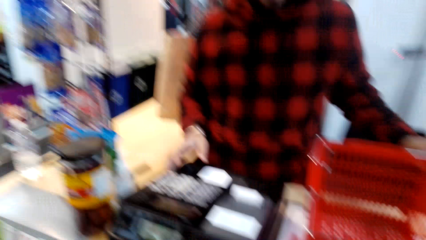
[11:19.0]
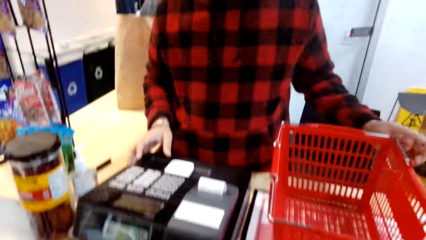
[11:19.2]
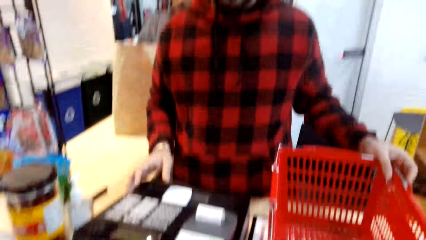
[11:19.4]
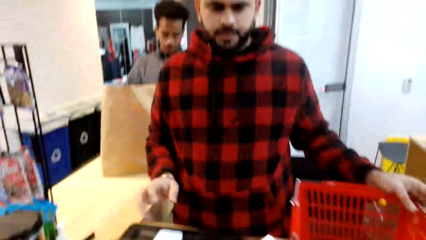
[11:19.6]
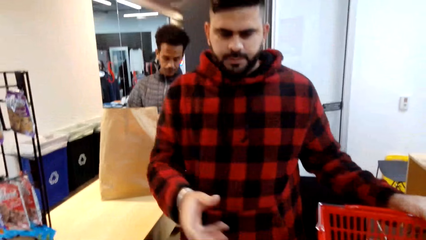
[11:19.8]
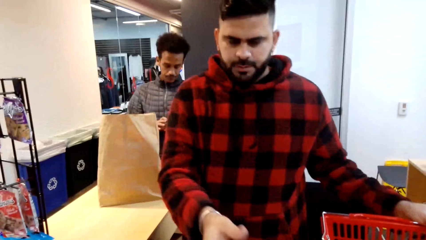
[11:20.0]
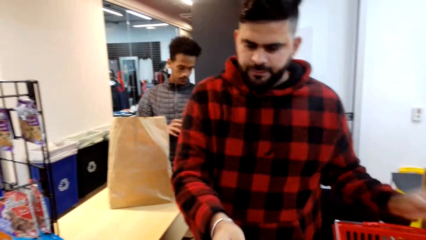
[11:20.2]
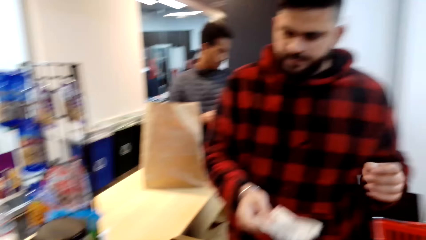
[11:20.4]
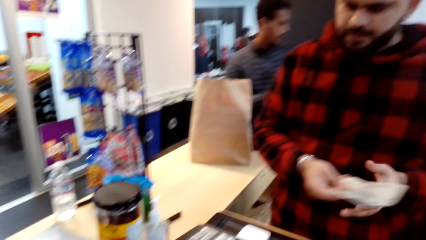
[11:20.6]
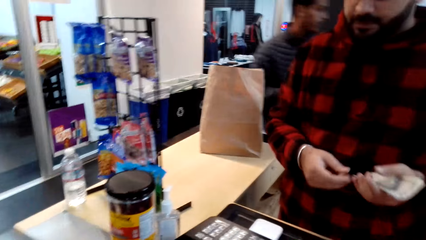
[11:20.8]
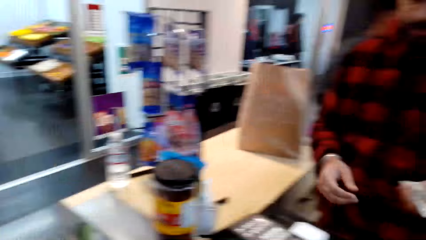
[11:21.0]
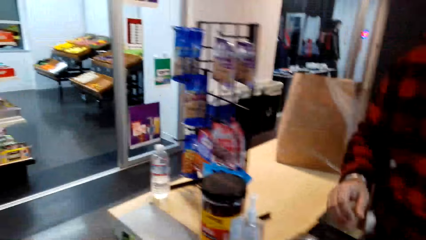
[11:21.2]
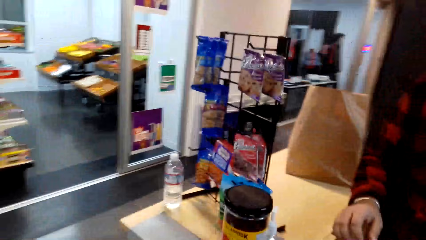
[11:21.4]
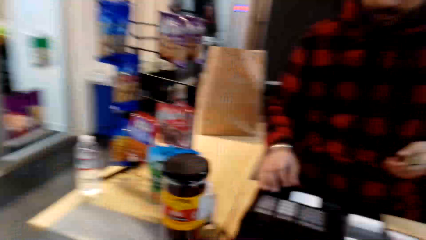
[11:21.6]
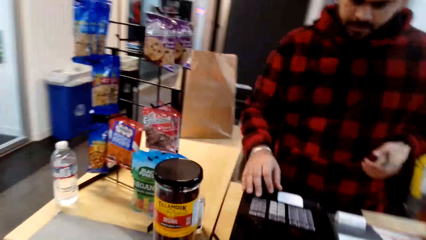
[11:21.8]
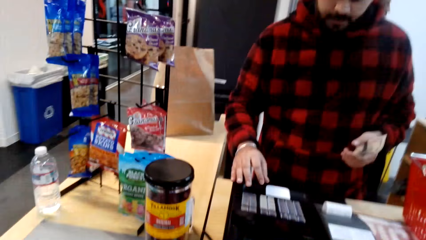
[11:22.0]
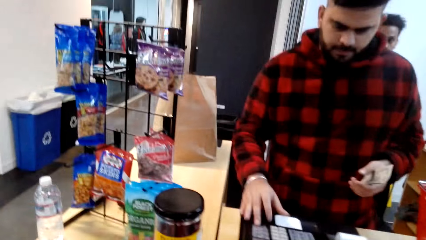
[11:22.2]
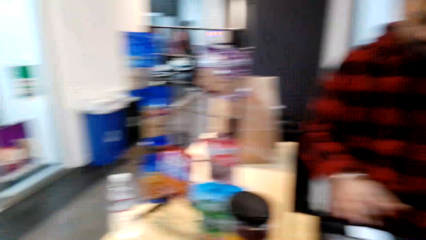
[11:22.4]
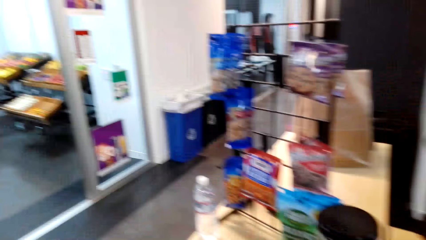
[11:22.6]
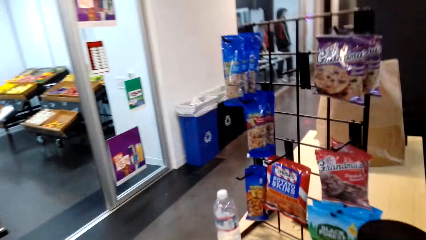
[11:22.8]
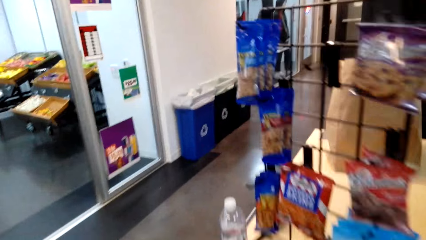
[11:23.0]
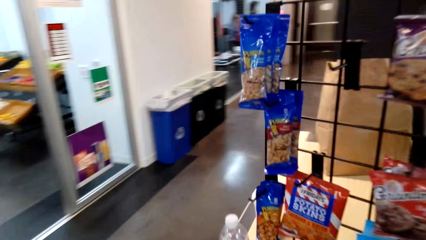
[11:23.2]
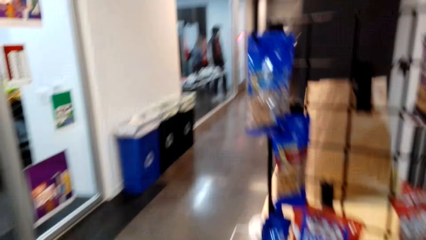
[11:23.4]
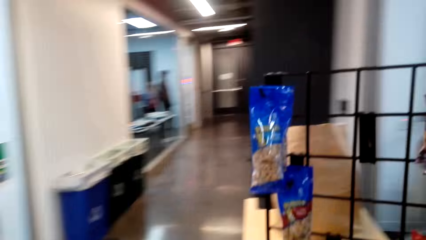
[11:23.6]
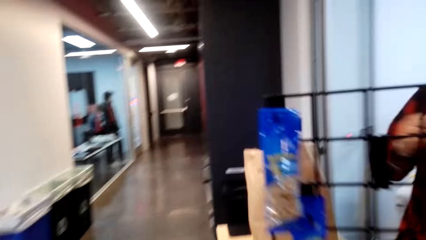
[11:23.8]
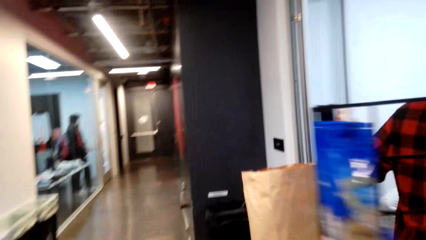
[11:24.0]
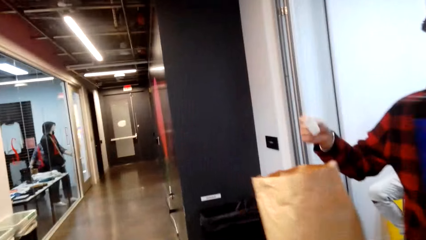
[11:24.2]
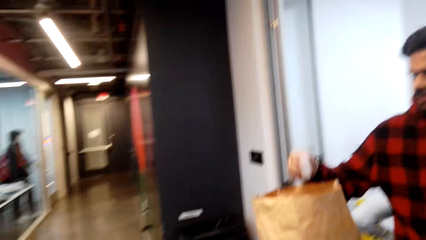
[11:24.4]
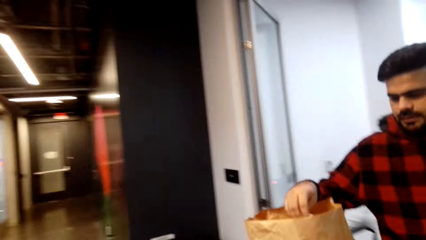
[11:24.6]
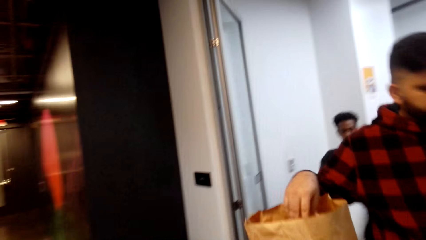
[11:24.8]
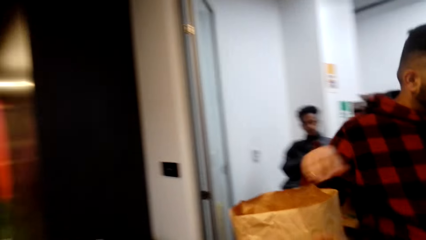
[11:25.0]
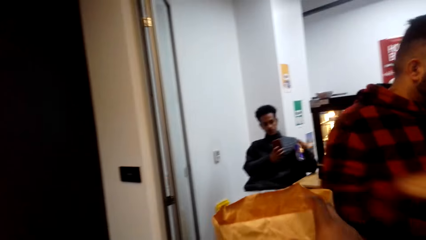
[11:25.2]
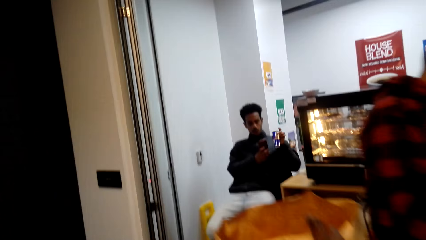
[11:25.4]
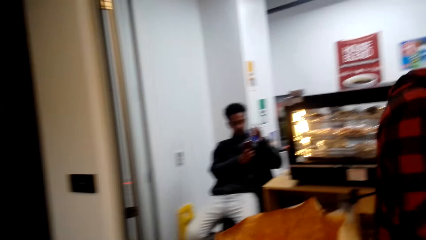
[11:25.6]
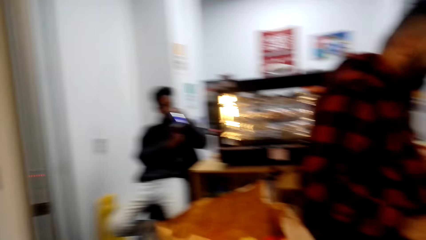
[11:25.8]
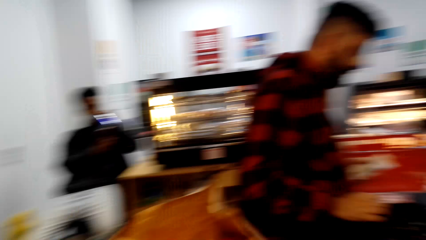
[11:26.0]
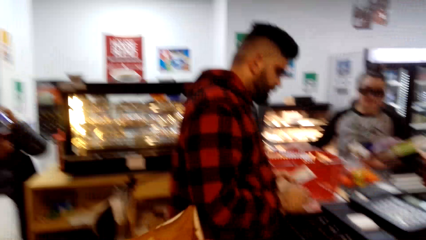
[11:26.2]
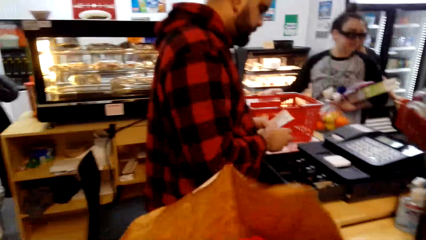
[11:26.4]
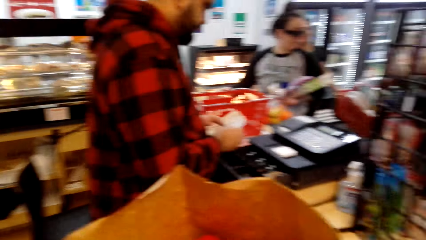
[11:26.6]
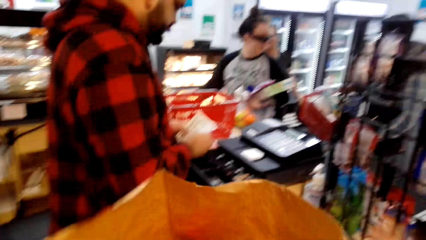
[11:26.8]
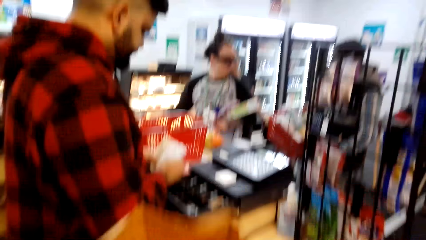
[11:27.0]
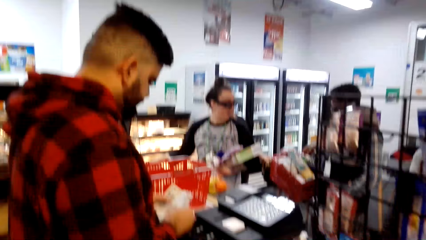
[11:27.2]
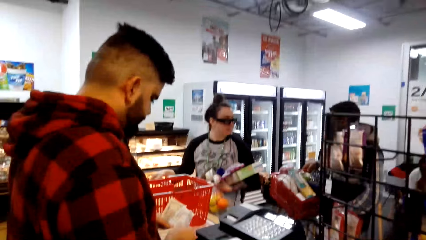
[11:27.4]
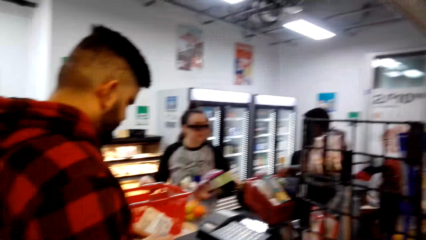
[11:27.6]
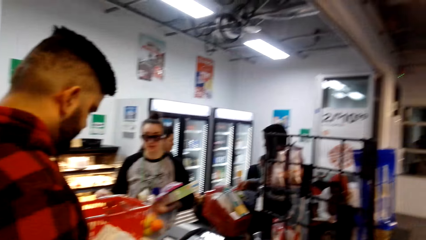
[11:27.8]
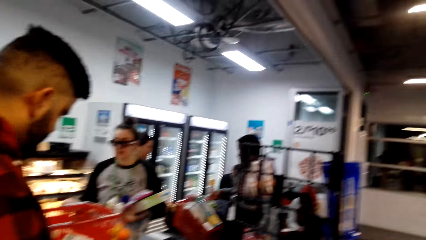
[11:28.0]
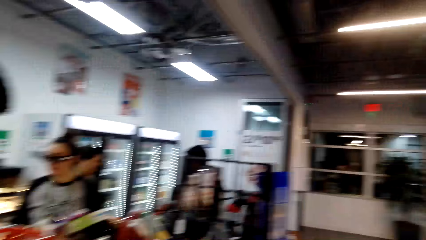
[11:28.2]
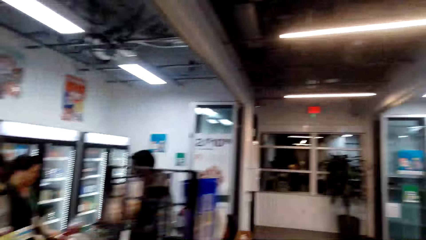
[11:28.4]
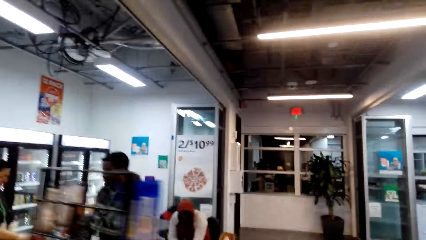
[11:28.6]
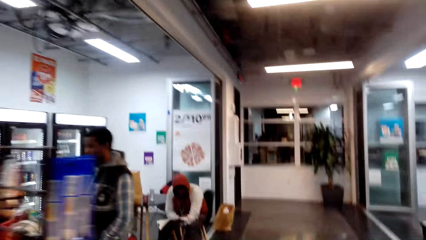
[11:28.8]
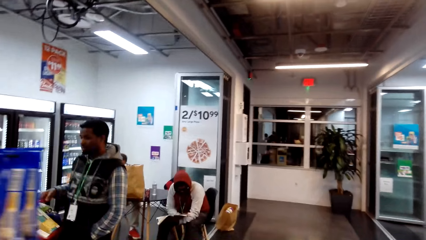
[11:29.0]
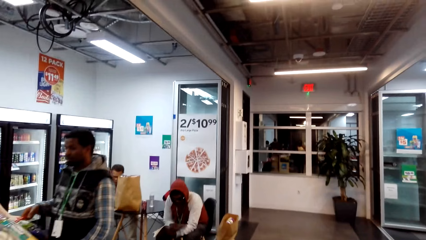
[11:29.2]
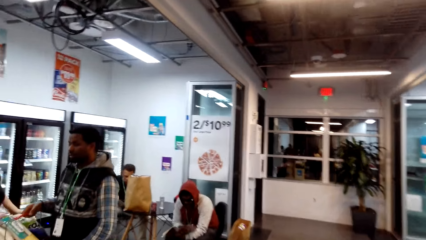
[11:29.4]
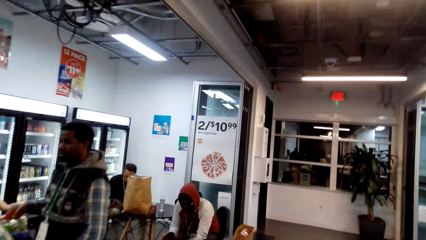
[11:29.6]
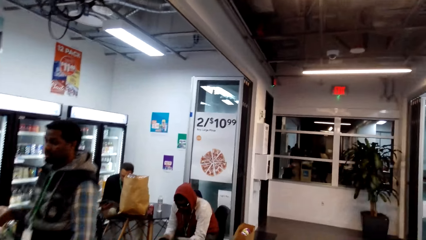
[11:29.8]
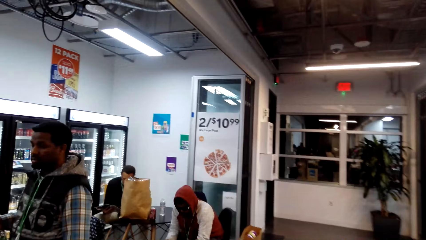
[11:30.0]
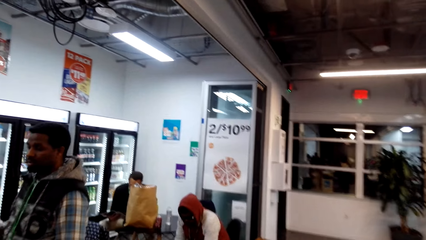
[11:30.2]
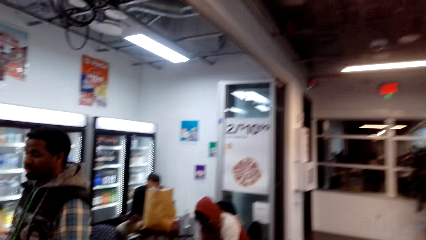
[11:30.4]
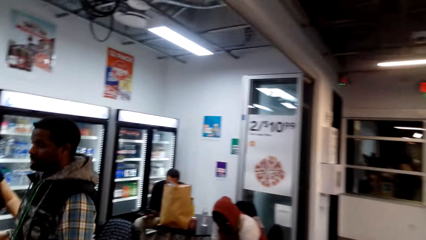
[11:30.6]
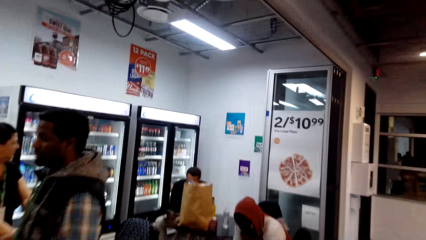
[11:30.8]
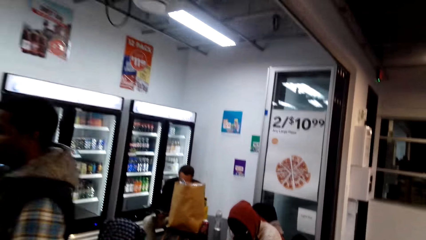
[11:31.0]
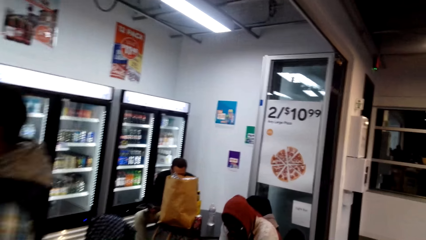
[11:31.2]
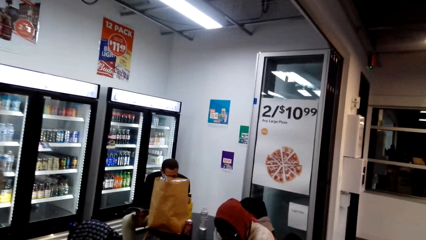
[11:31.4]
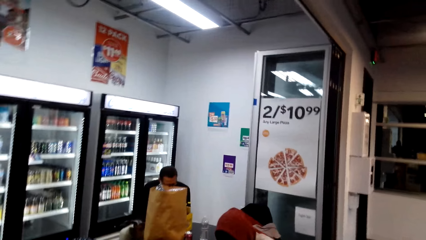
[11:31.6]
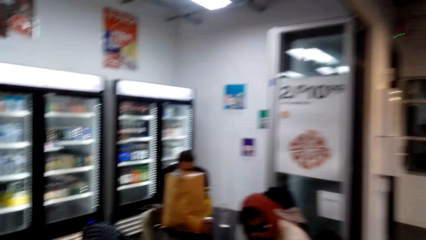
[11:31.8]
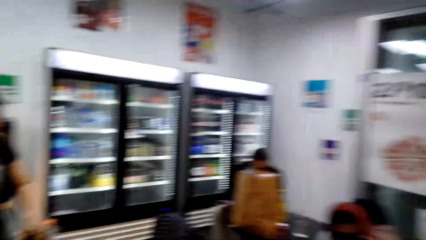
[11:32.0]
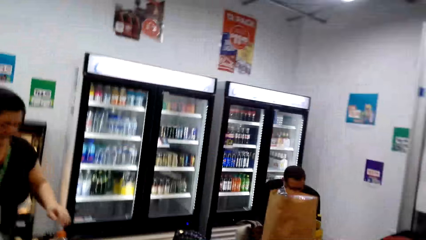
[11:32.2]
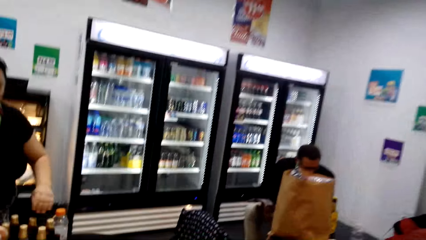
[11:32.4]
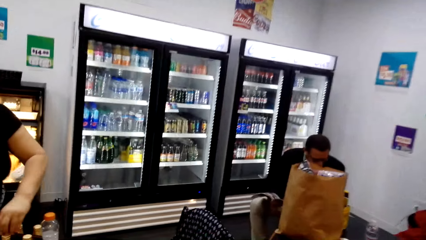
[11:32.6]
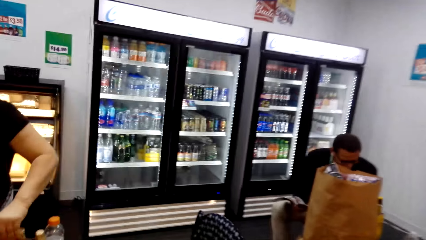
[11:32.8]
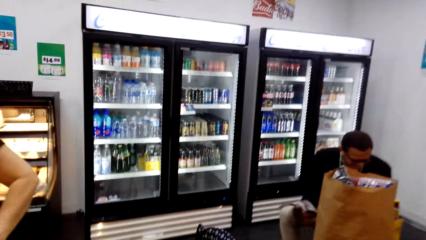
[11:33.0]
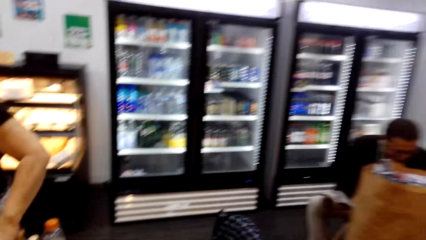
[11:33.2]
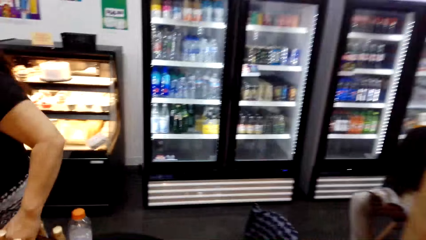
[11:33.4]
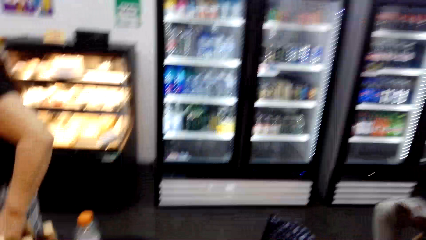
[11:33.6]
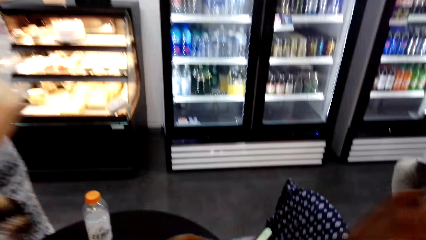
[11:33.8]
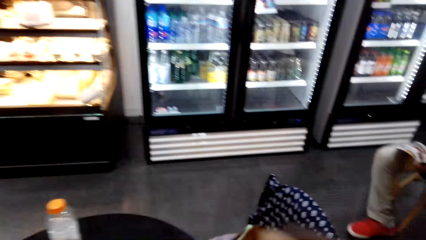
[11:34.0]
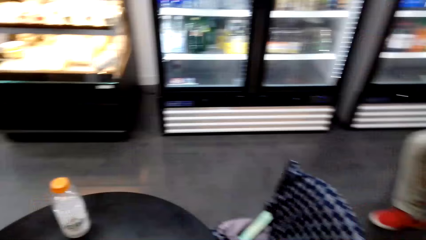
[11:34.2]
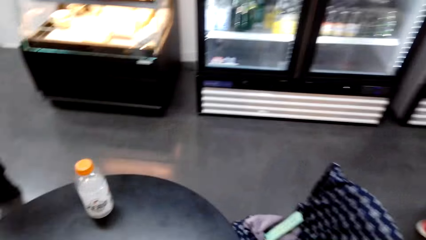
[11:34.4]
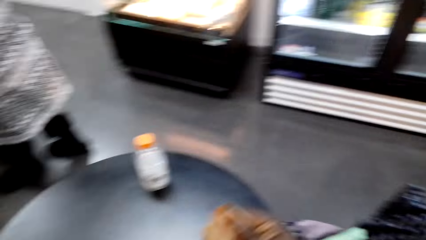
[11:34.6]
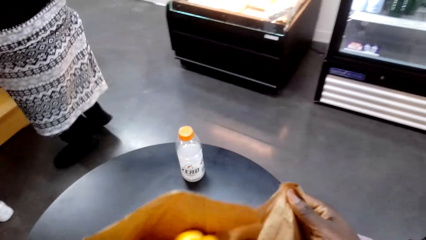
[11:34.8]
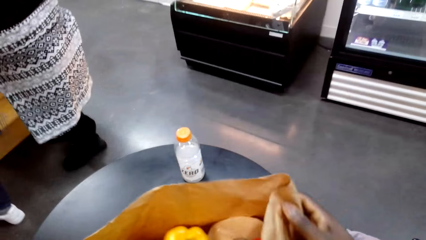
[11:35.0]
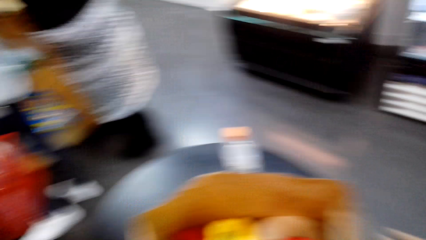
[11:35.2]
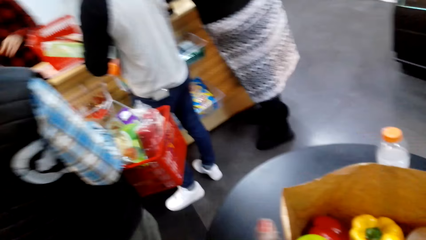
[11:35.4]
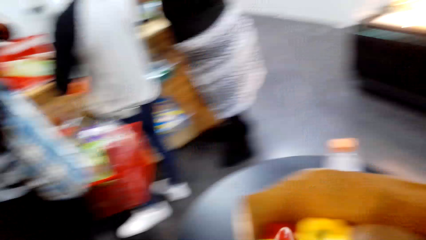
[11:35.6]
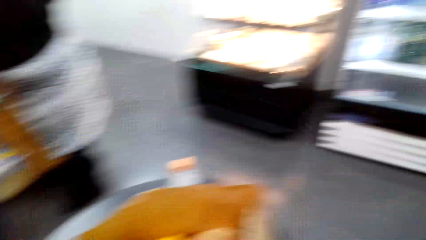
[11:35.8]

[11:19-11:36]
A man pushes the bucket. The man picks money from the camera wearer. The camera wearer gives money to the man. The man operates a machine. The camera wearer looks around and walks around. They touch the brown bag, lift the brown bag, and walk around. They take the paper from the table. They put the paper on the table. They place the brown bag on the table.
